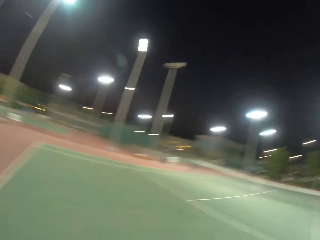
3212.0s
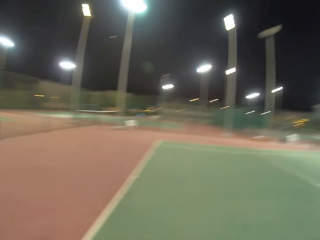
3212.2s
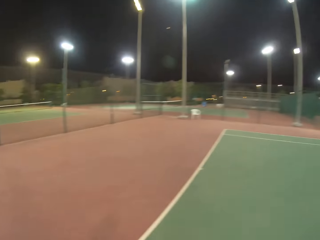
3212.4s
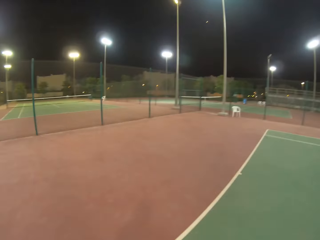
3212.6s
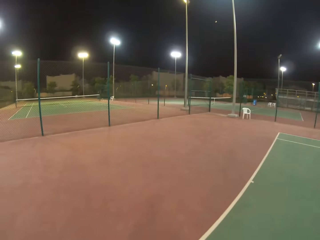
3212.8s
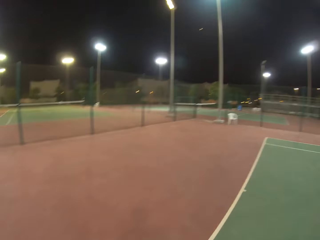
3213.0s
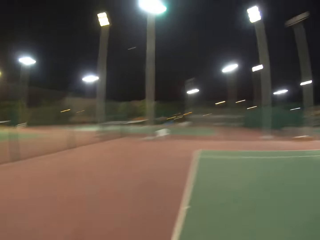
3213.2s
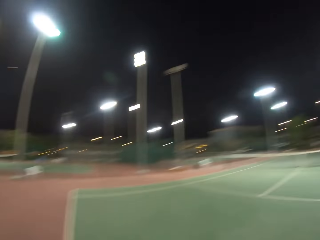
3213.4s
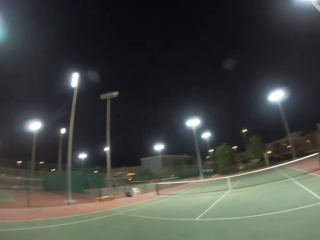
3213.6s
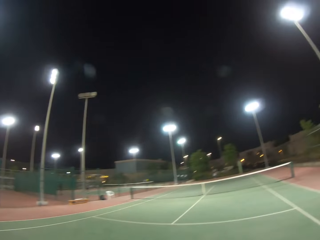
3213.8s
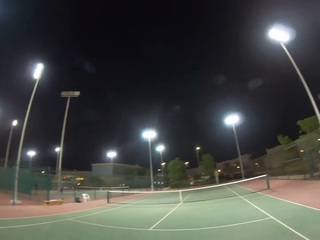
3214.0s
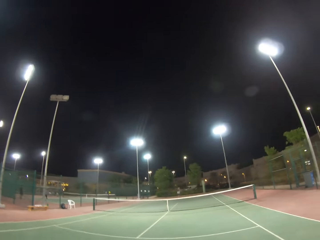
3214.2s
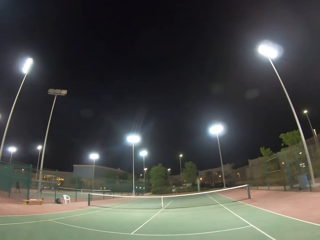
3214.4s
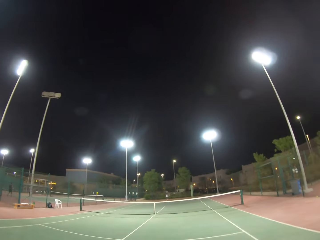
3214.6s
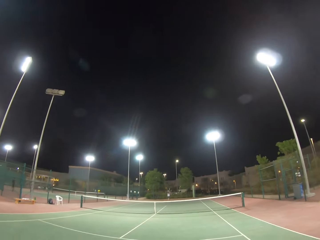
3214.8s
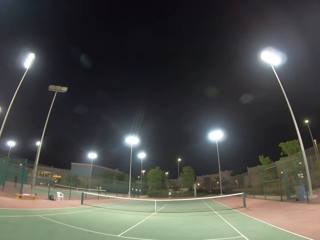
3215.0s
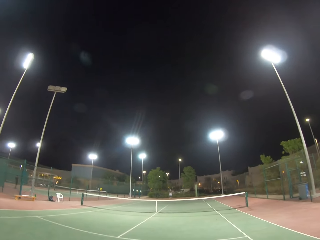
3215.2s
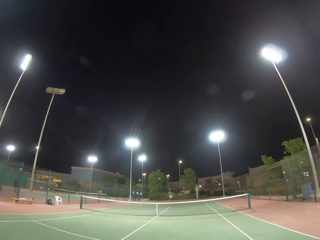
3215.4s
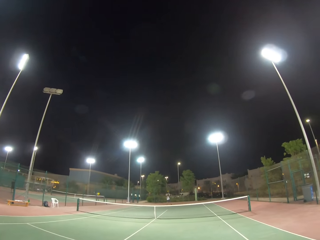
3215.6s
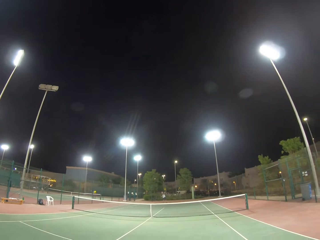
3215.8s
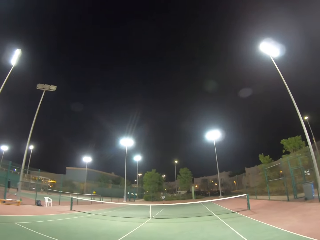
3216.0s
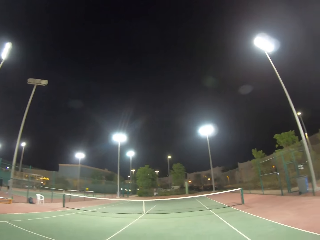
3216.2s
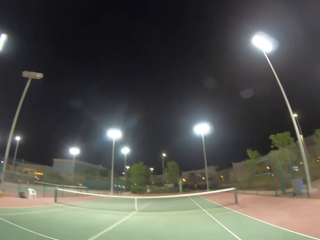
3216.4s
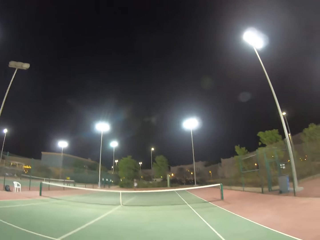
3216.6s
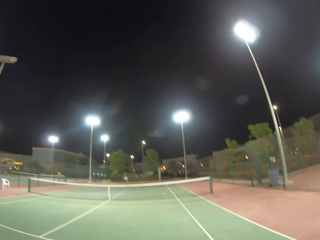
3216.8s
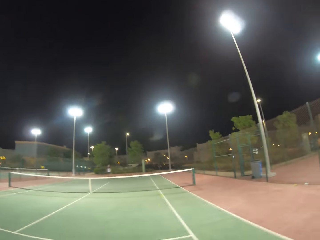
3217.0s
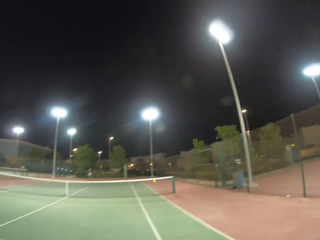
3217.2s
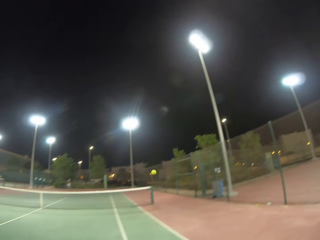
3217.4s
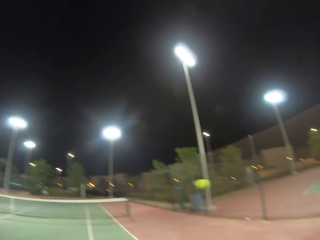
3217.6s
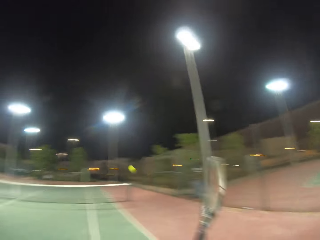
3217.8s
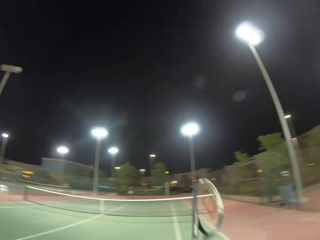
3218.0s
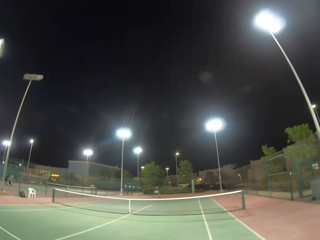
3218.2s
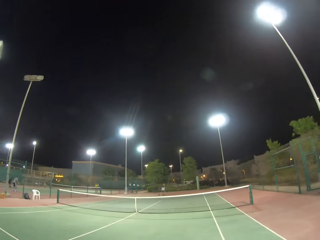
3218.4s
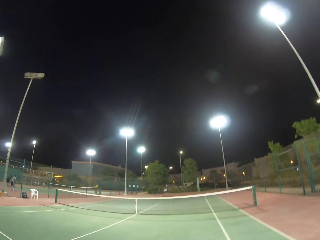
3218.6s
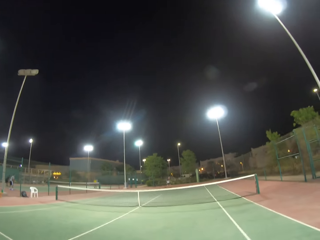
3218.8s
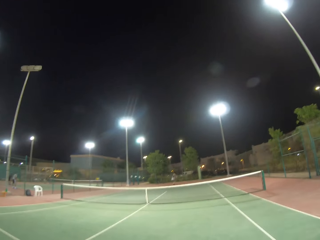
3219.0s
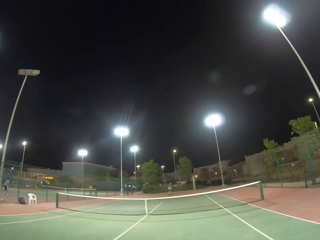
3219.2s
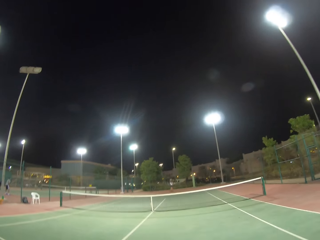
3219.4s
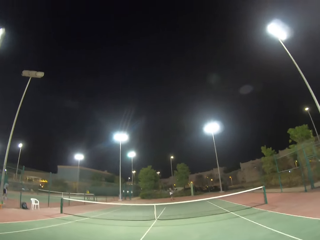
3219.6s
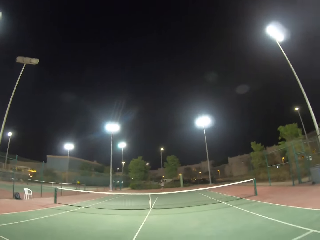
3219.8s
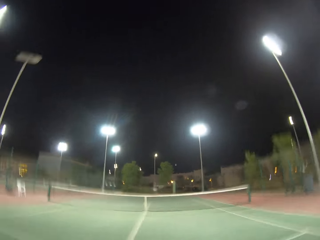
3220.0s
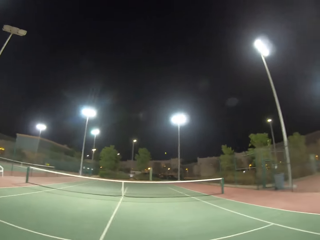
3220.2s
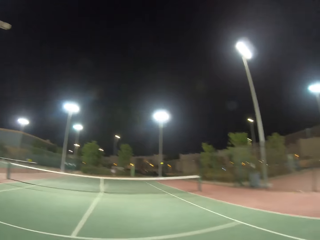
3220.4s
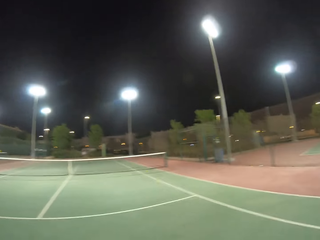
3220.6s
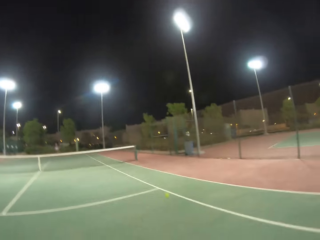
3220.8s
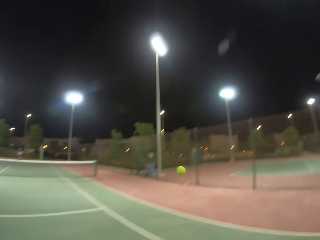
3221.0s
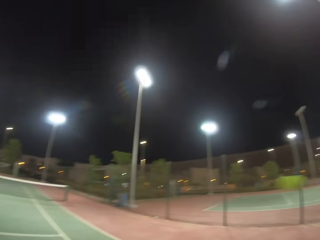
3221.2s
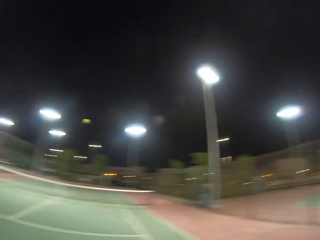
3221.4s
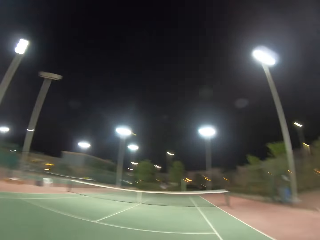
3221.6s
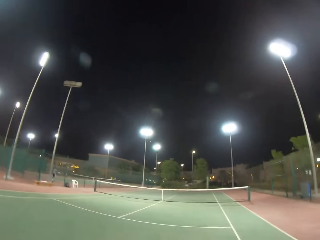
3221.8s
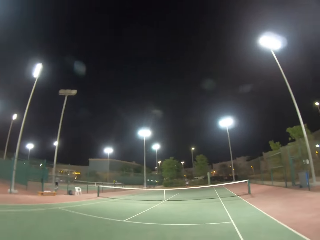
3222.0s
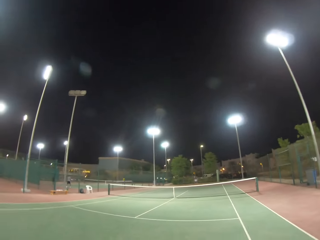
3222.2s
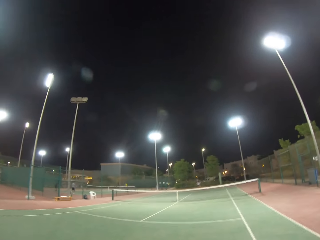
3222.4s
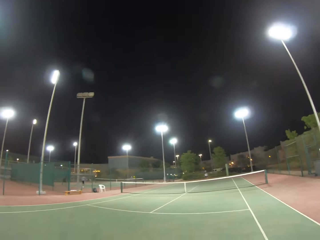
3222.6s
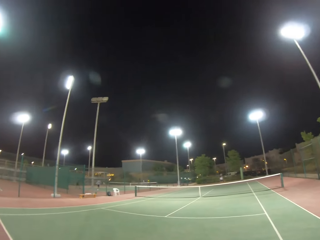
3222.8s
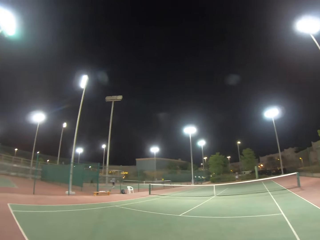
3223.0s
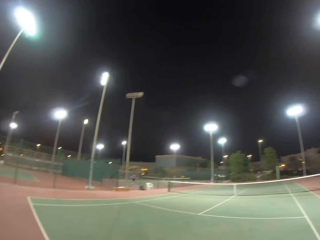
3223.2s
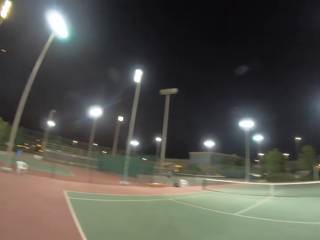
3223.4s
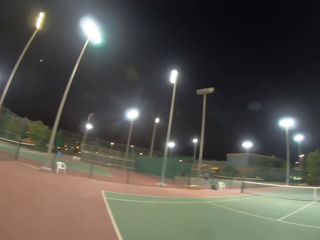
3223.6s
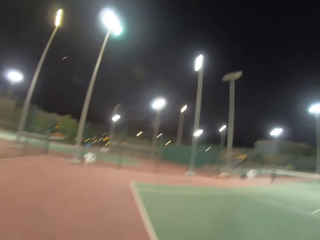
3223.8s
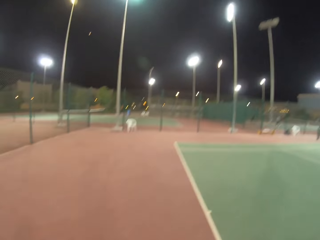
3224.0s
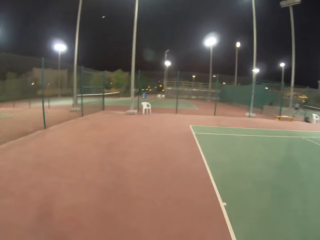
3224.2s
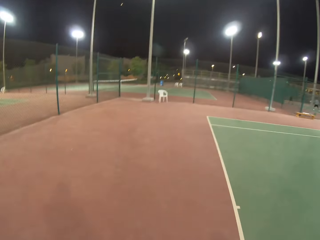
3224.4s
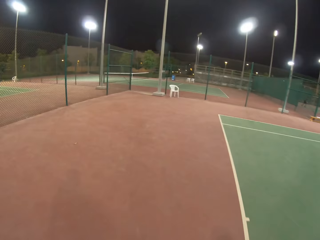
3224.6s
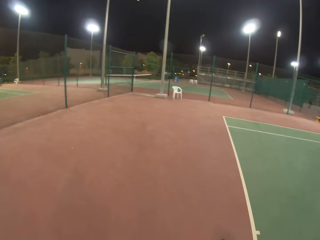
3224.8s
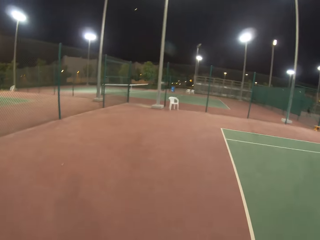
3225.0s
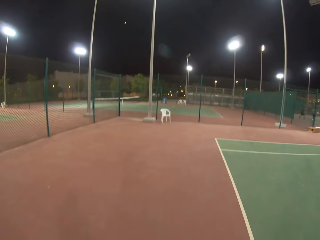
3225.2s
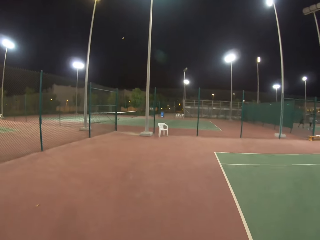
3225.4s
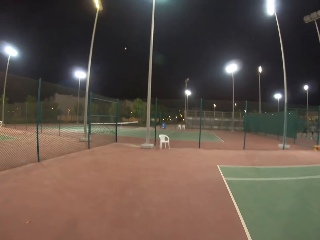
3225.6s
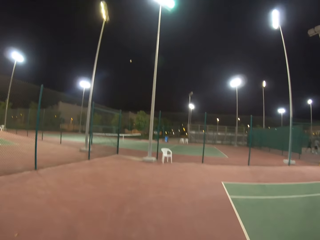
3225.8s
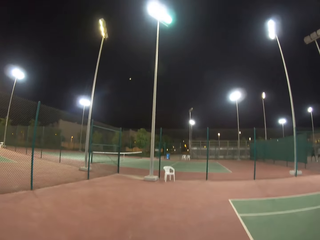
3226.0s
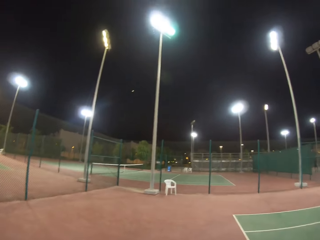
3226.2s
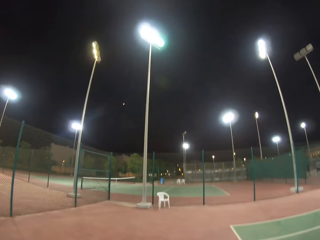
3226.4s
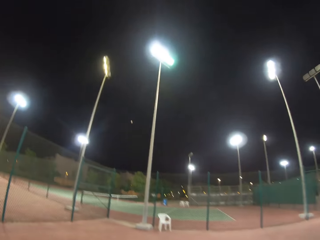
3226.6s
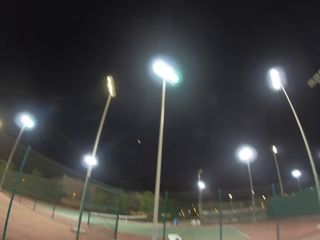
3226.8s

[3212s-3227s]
A woman hits the ball. The camera wearer hits the ball with the racket. The woman hits the ball. The camera wearer hits the ball with the racket. They move along the field.

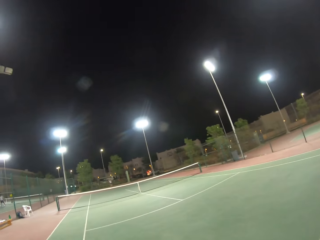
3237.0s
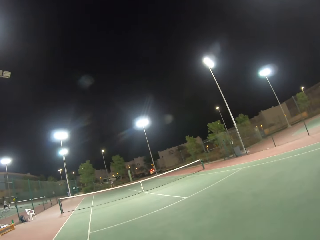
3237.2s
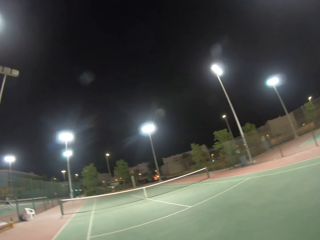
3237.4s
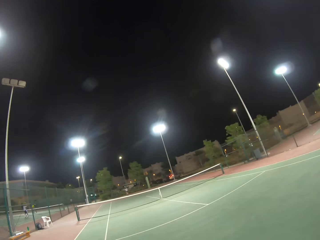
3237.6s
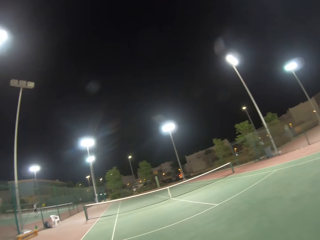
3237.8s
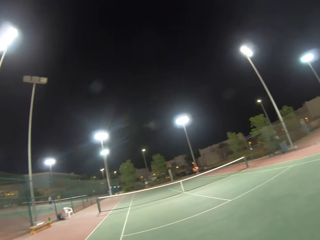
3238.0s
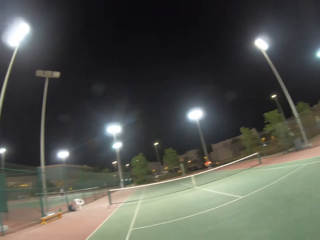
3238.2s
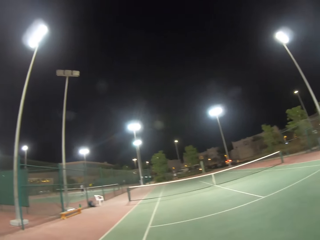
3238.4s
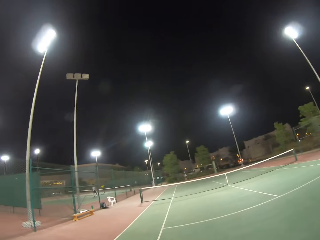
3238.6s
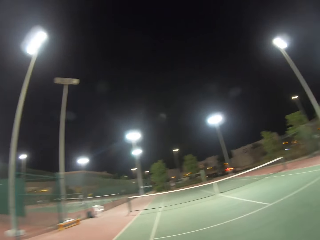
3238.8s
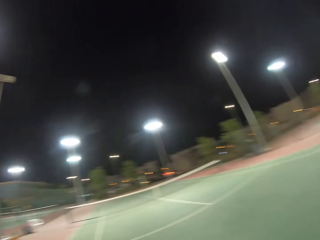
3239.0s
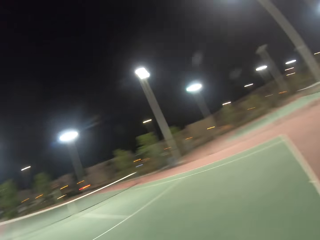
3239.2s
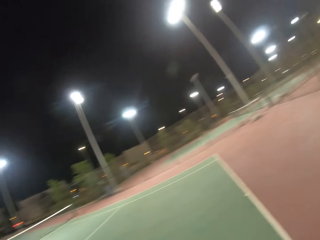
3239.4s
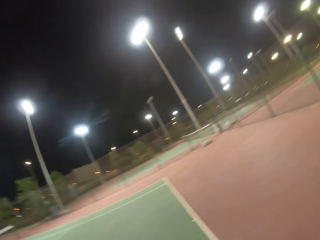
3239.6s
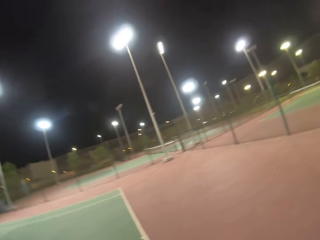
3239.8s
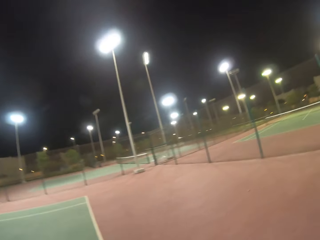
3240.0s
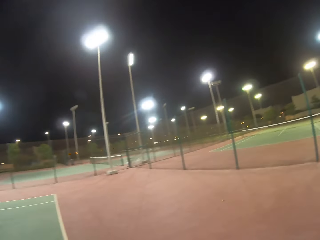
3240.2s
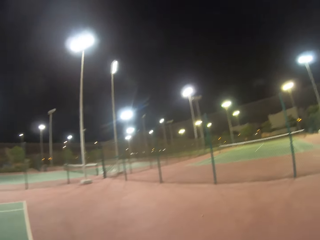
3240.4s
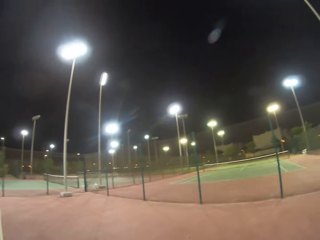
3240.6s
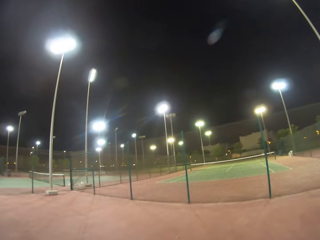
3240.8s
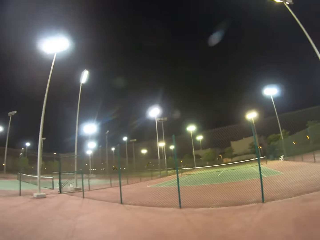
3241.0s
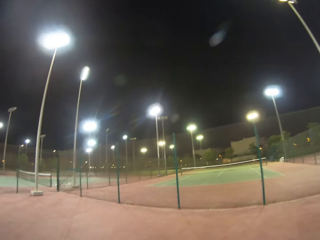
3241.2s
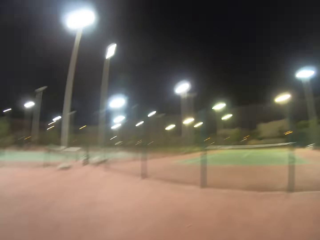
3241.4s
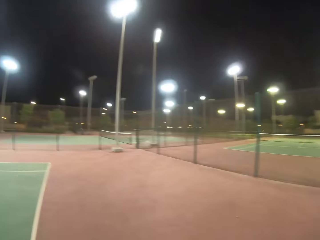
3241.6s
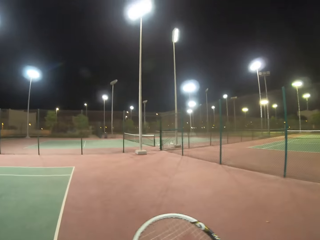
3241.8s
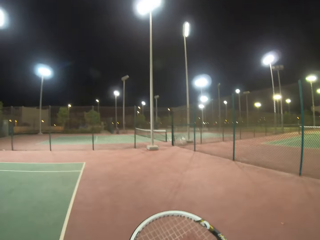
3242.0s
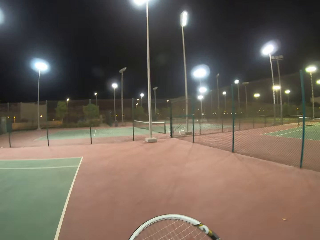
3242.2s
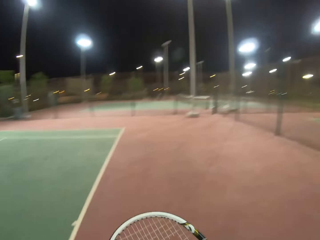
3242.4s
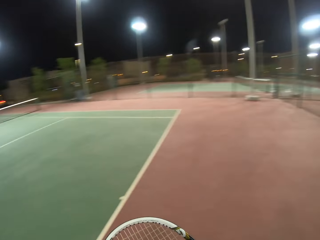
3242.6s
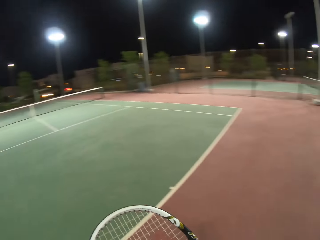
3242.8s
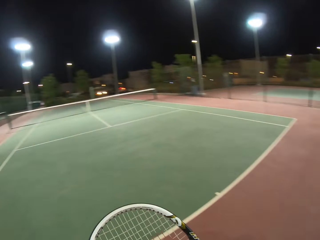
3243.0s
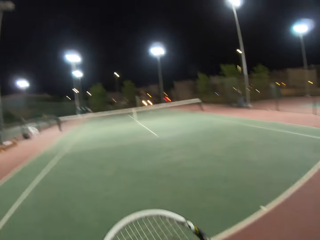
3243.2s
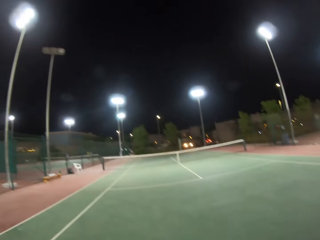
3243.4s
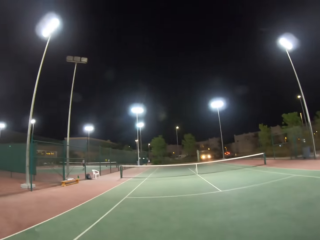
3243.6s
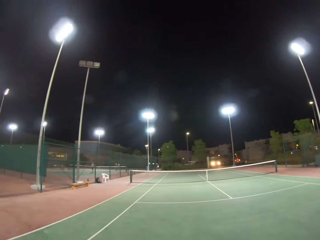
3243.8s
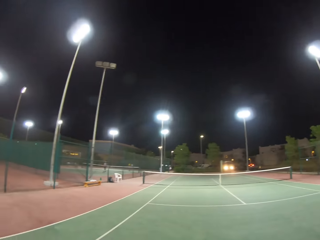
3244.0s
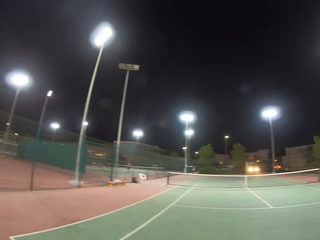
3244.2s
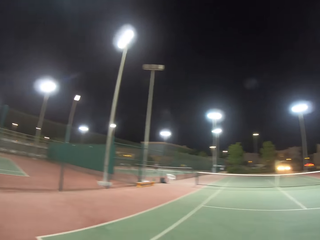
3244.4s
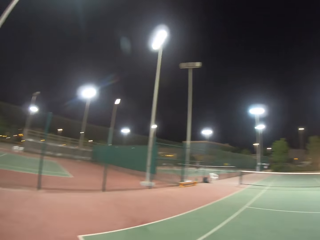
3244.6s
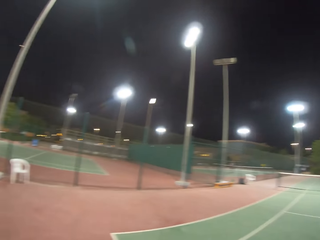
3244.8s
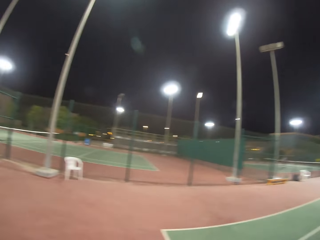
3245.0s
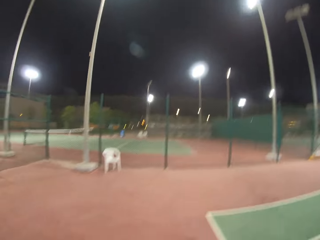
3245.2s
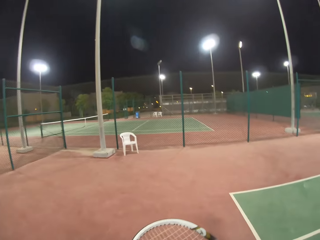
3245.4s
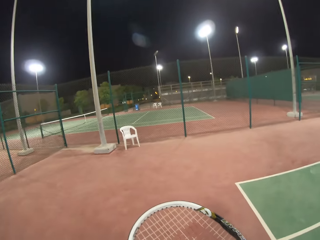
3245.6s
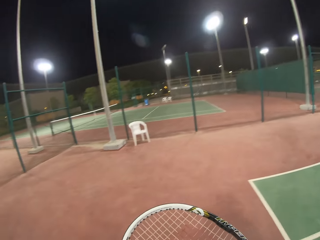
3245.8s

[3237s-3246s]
The camera wearer carries the racket.
